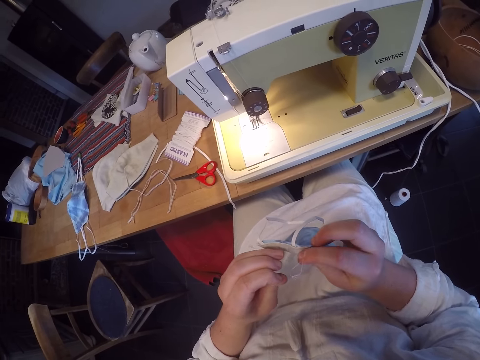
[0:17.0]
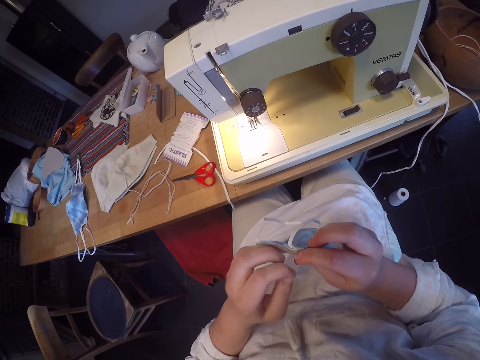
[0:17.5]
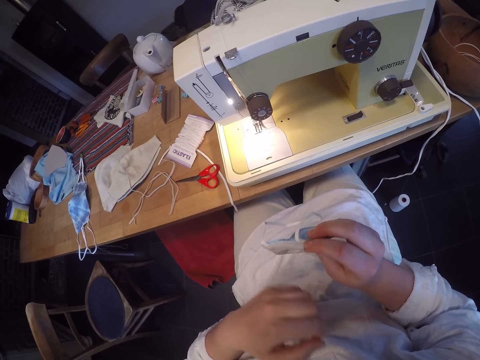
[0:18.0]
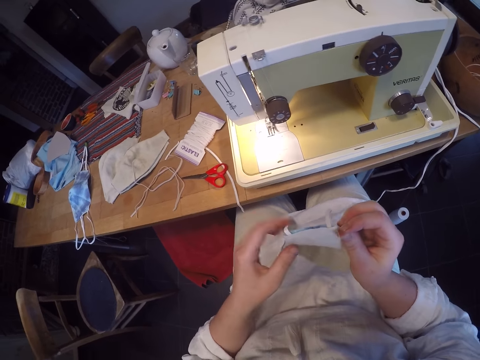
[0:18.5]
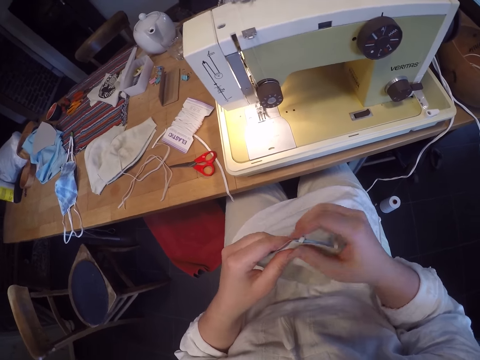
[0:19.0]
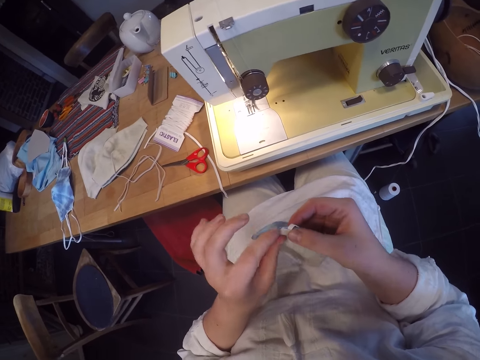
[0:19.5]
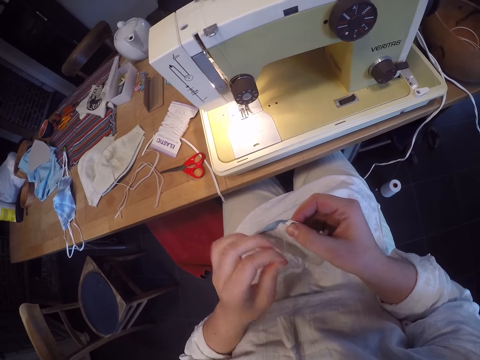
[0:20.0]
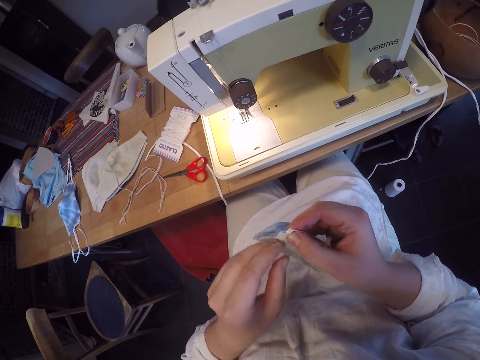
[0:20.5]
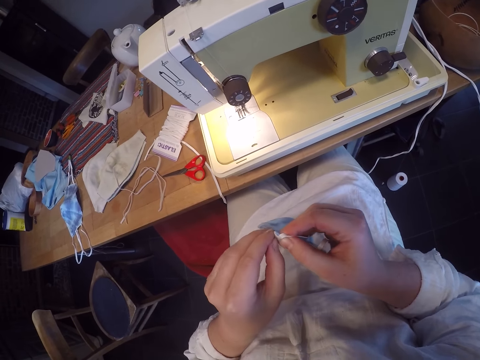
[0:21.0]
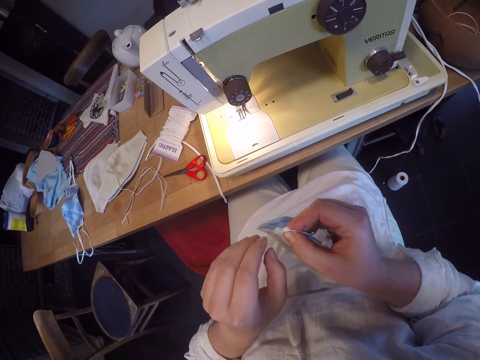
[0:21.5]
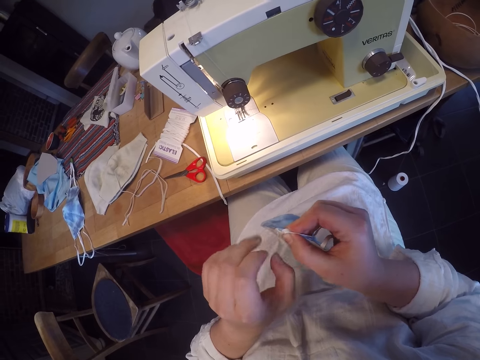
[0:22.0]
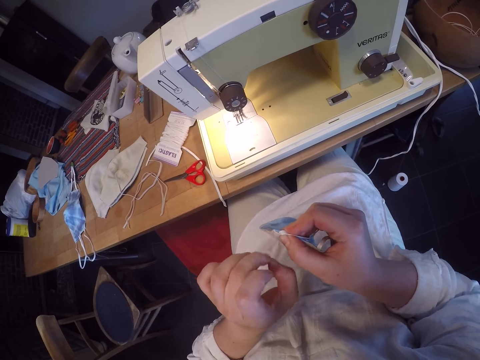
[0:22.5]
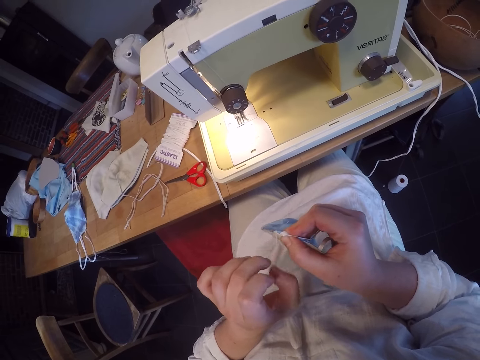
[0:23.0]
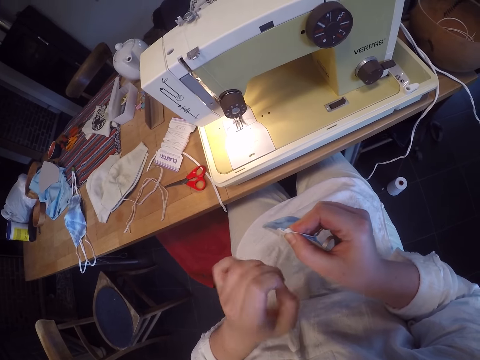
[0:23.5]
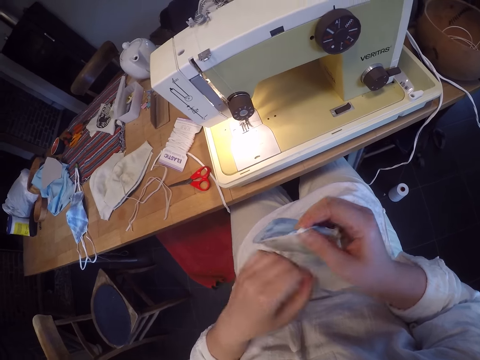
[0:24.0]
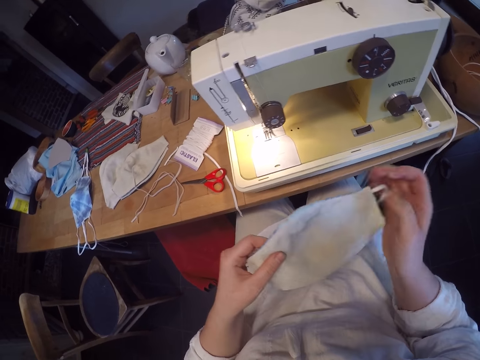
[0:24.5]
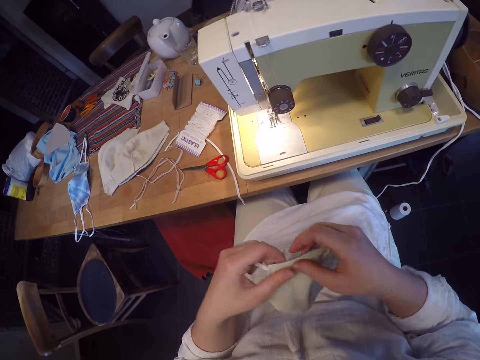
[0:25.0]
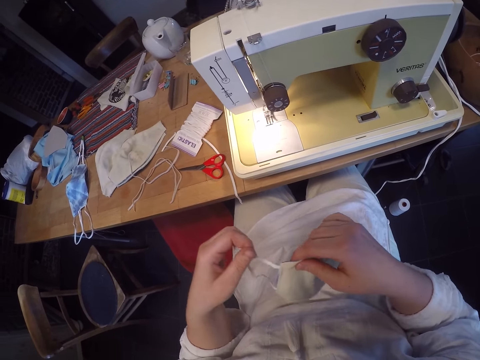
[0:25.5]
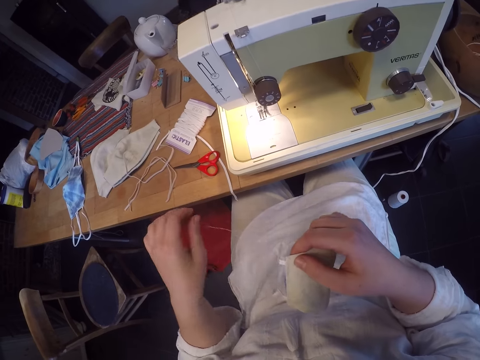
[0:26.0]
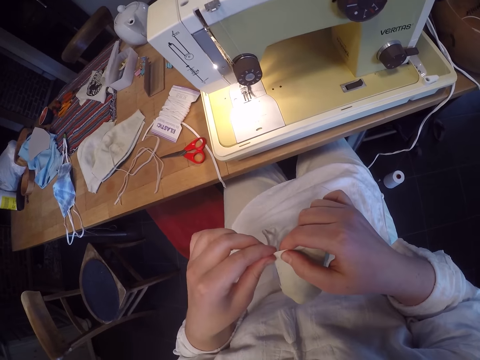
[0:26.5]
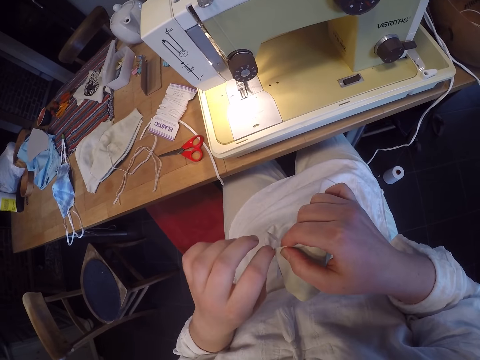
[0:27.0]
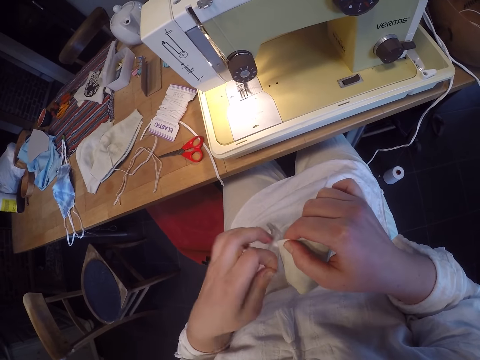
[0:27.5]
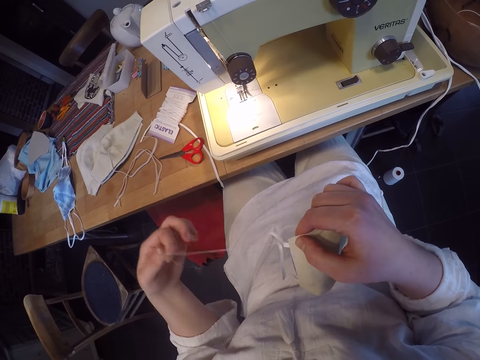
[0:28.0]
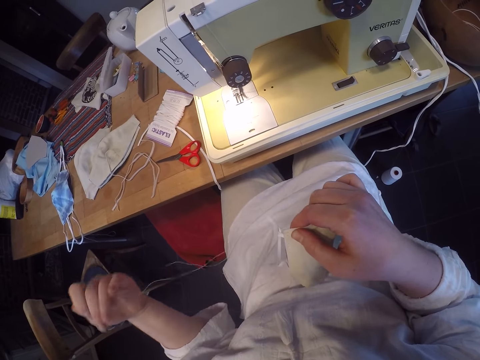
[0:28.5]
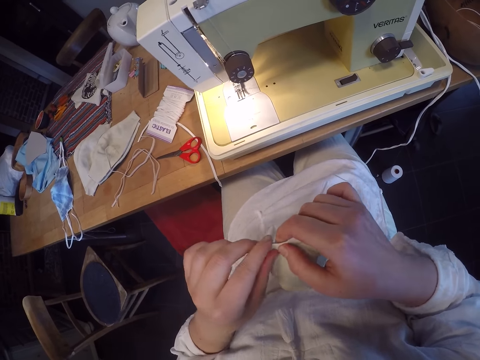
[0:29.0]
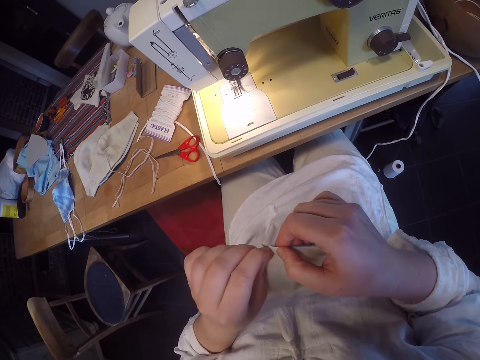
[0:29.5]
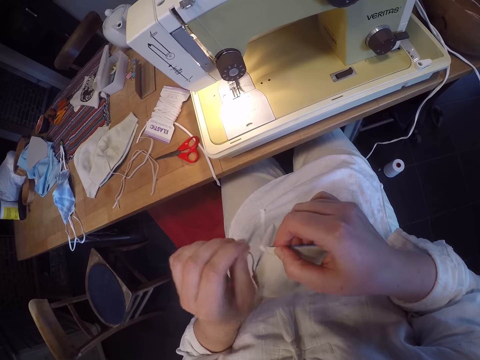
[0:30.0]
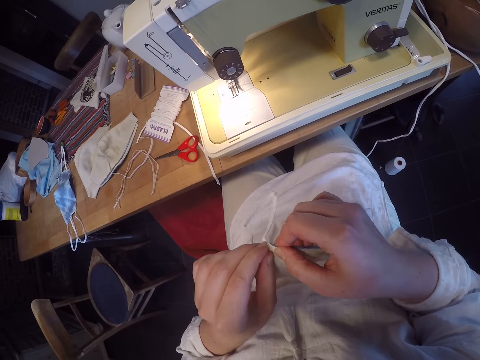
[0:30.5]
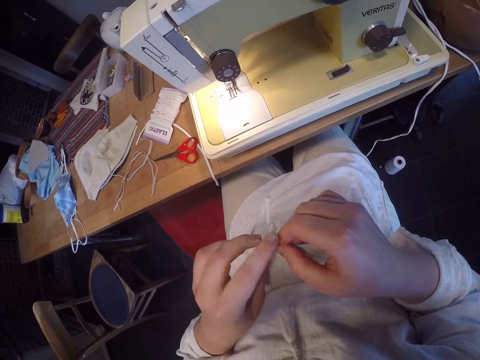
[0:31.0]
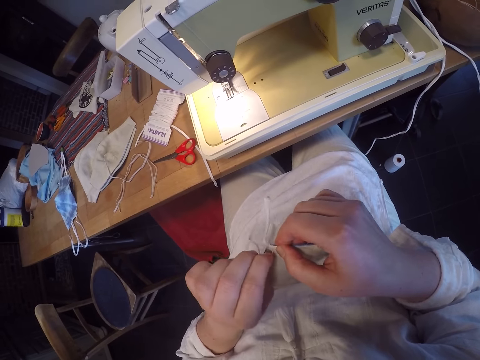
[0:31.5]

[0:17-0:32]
The camera wearer turns the nose mask to the other edge. They loose threads from the nose mask. They turn the nose mask to another edge. They loose threads from the nose mask.

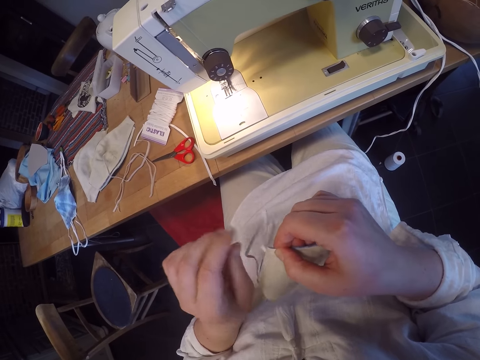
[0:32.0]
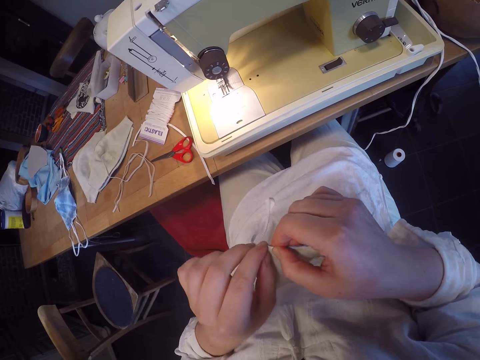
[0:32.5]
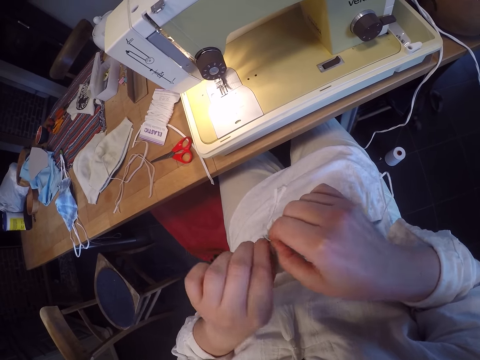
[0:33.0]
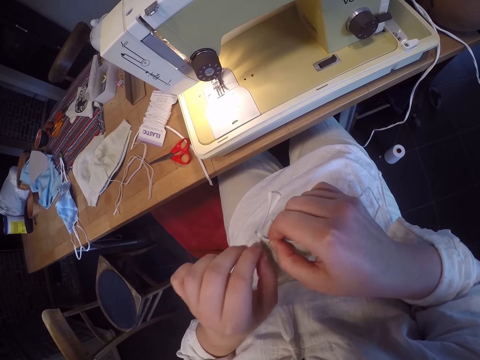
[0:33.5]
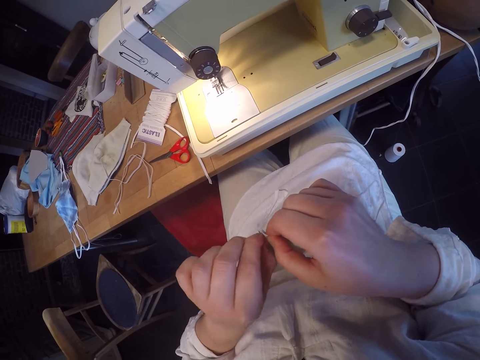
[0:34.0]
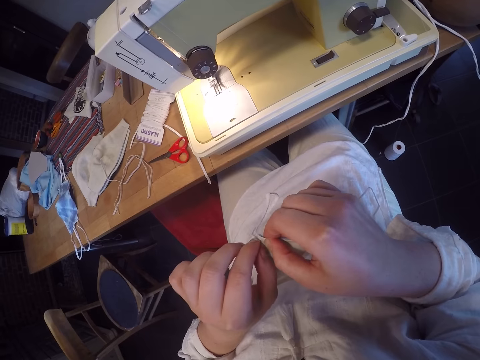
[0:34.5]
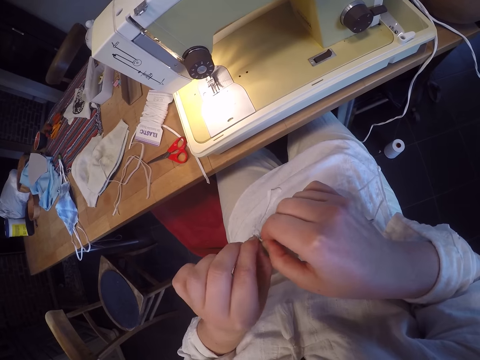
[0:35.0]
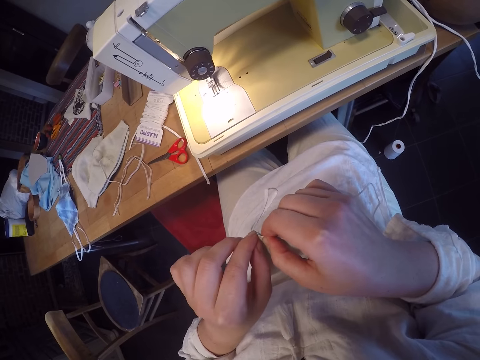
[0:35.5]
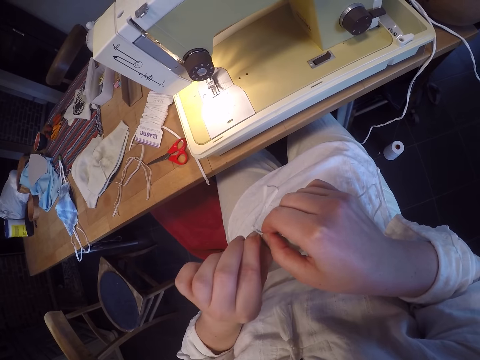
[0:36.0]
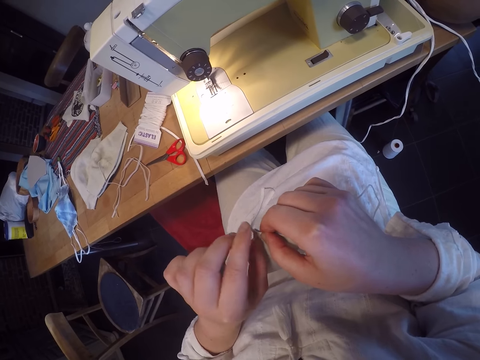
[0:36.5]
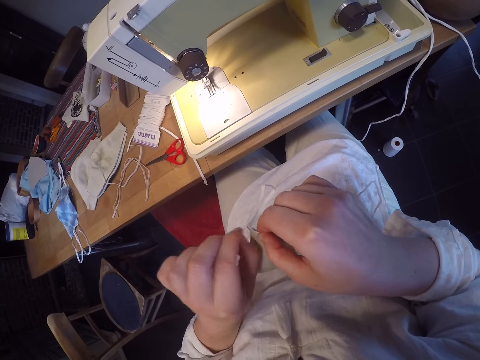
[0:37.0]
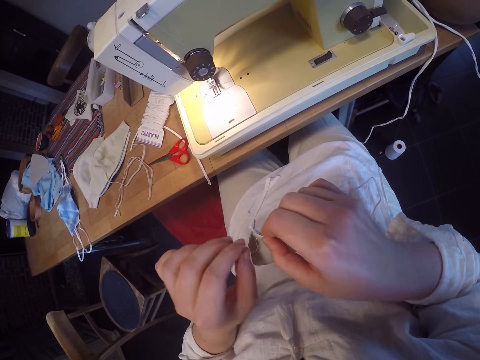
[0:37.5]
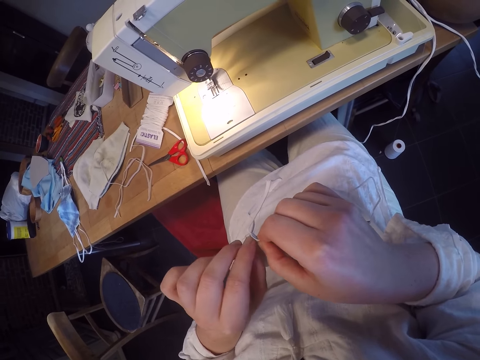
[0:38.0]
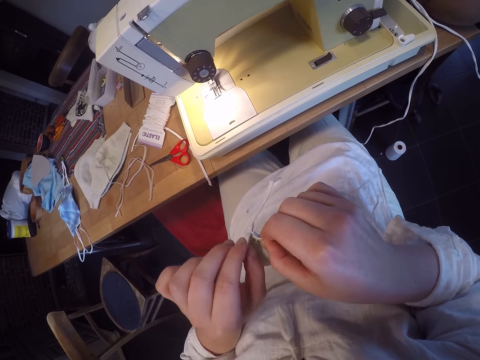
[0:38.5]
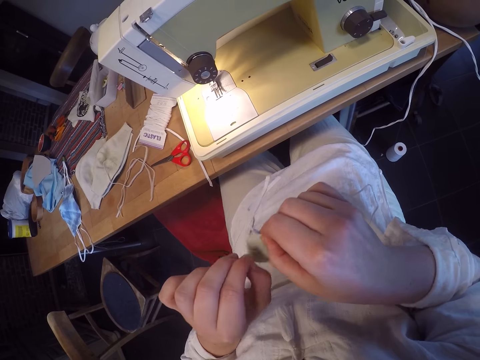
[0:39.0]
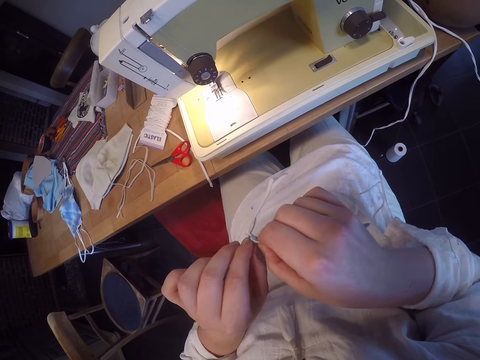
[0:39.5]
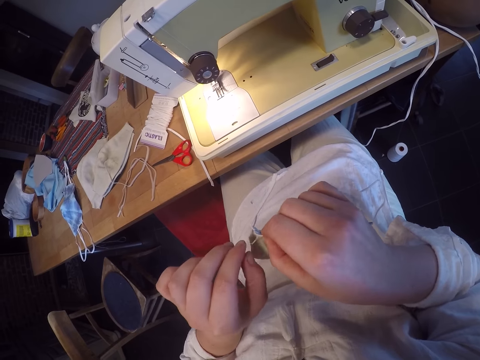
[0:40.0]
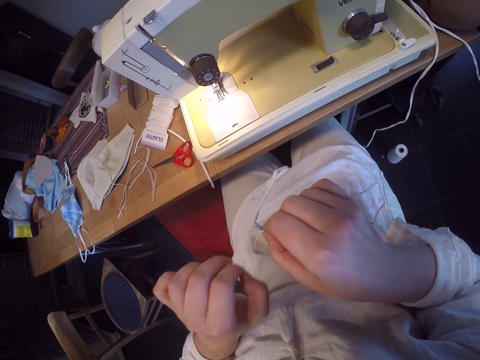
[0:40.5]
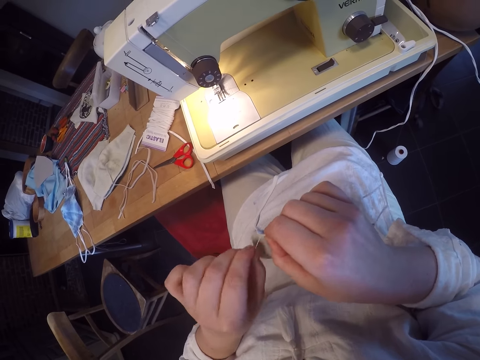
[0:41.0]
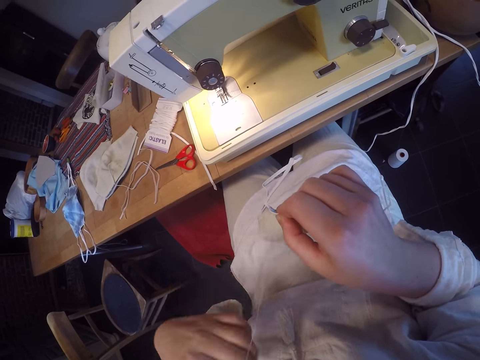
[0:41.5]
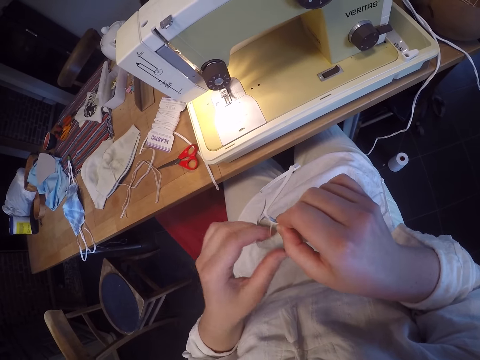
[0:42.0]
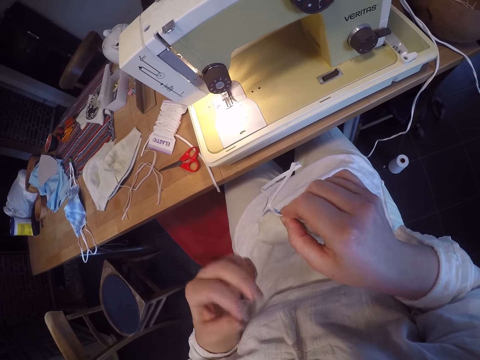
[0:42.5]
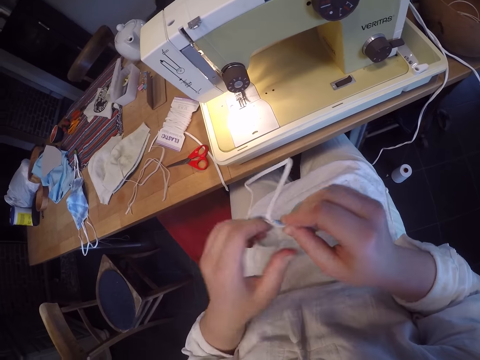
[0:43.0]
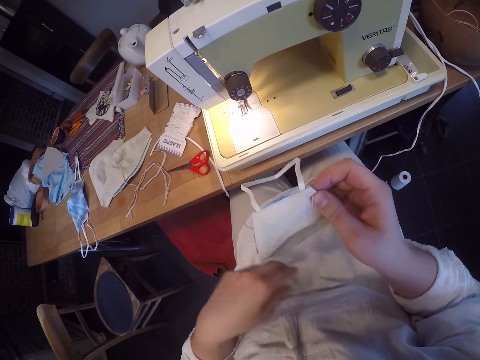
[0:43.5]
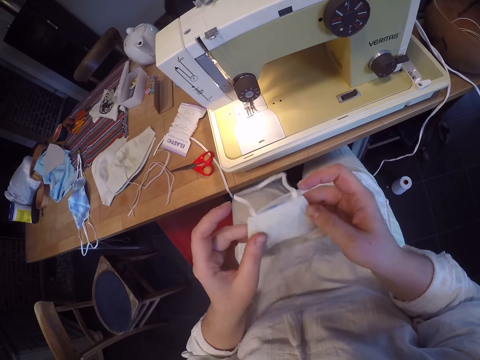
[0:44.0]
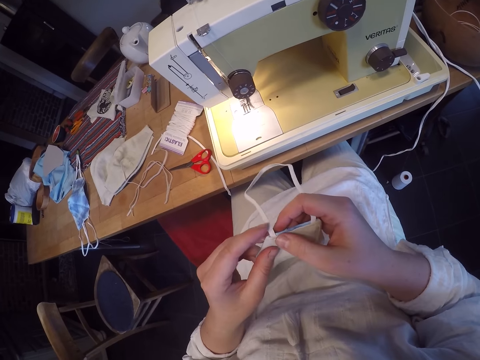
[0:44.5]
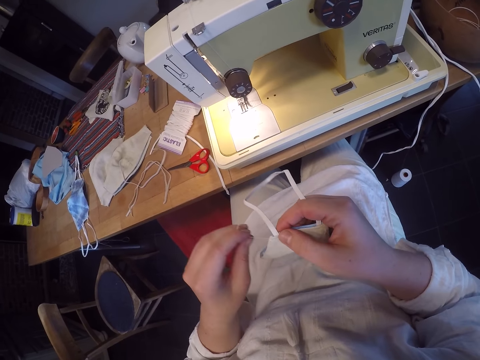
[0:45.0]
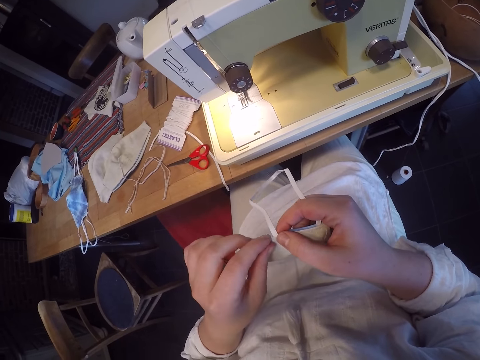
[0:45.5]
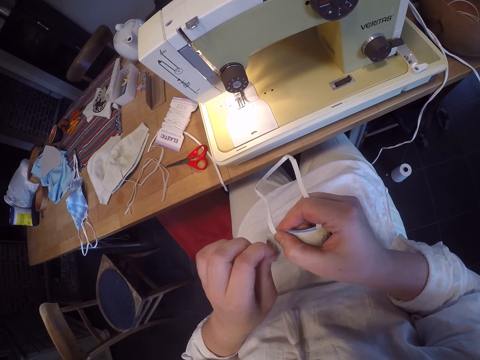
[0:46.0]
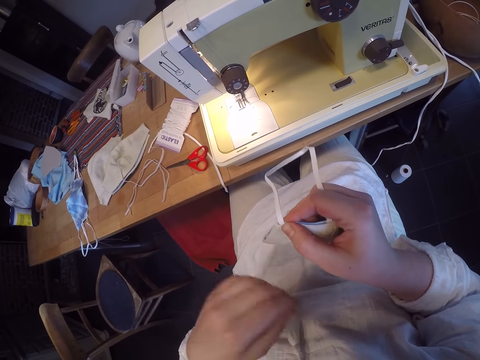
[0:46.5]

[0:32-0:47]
The camera wearer turns the nose mask to another edge. They loose threads from the nose mask.
